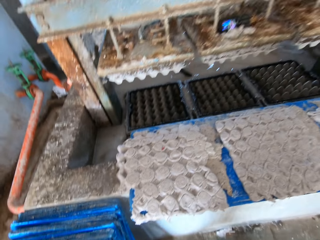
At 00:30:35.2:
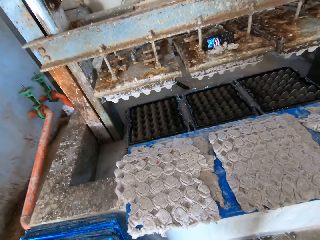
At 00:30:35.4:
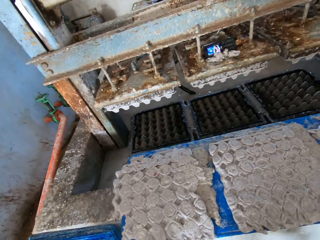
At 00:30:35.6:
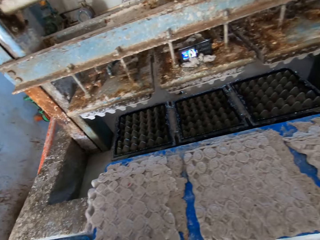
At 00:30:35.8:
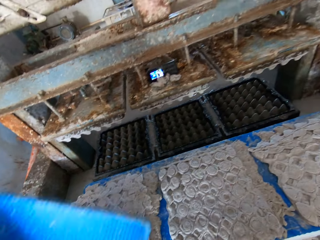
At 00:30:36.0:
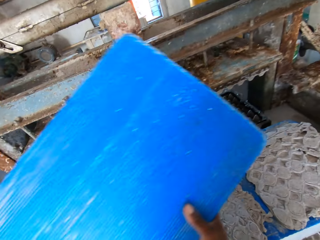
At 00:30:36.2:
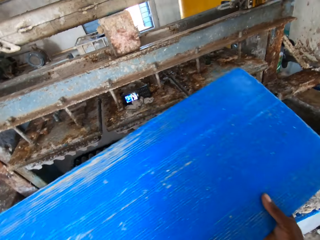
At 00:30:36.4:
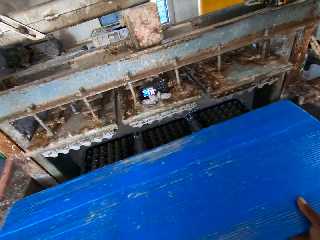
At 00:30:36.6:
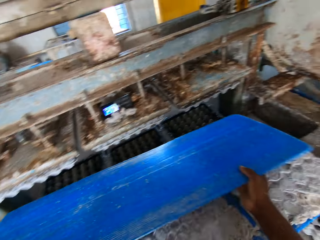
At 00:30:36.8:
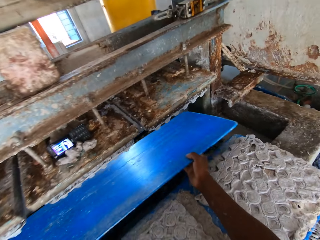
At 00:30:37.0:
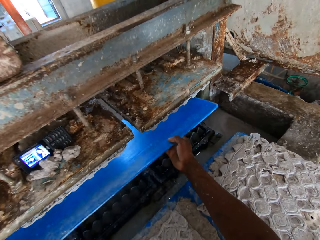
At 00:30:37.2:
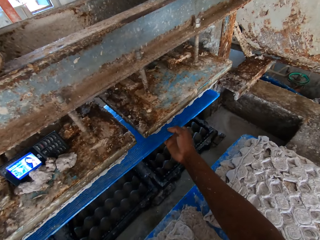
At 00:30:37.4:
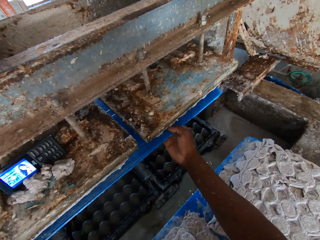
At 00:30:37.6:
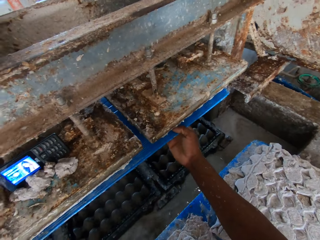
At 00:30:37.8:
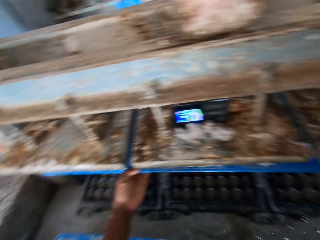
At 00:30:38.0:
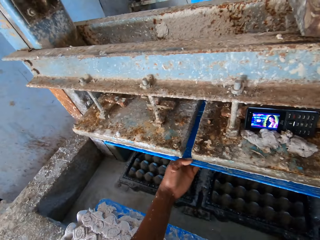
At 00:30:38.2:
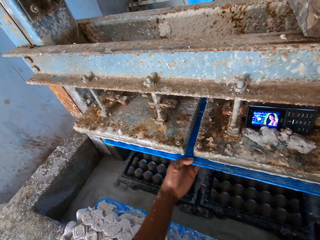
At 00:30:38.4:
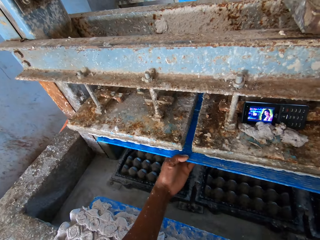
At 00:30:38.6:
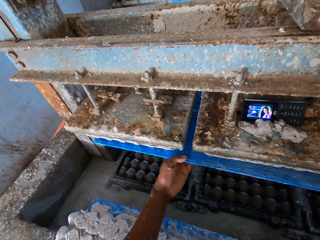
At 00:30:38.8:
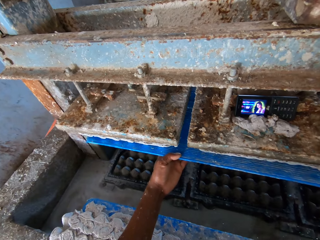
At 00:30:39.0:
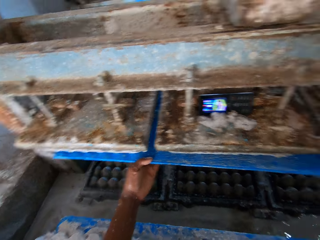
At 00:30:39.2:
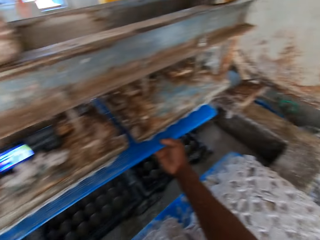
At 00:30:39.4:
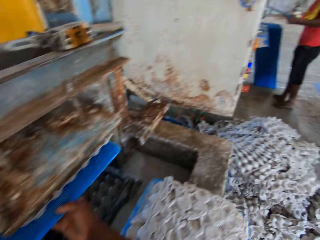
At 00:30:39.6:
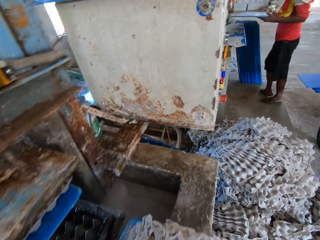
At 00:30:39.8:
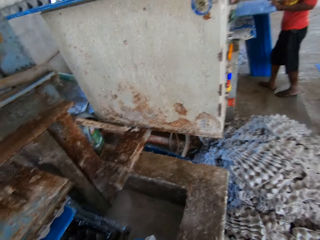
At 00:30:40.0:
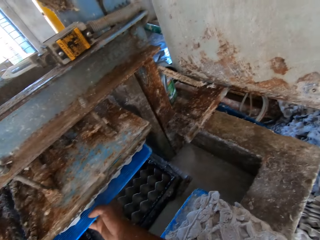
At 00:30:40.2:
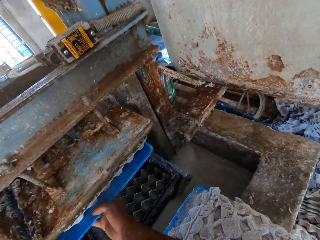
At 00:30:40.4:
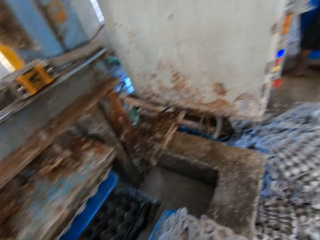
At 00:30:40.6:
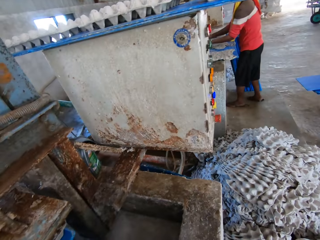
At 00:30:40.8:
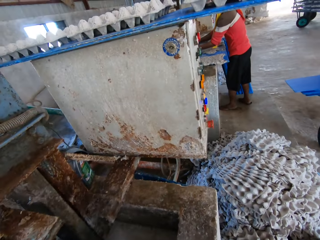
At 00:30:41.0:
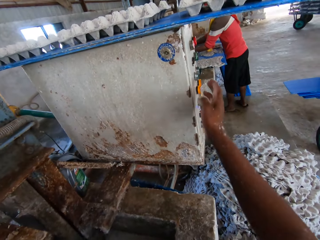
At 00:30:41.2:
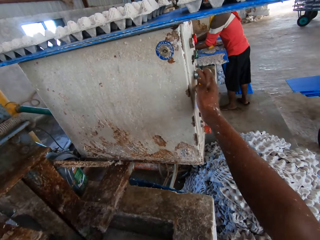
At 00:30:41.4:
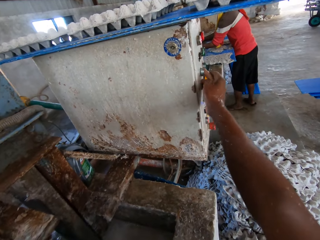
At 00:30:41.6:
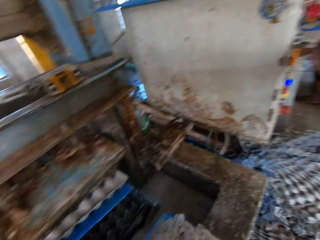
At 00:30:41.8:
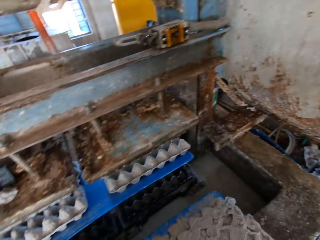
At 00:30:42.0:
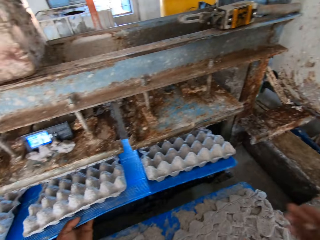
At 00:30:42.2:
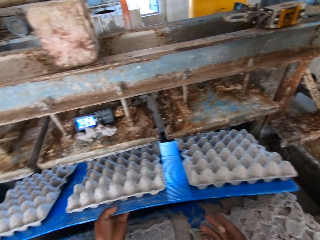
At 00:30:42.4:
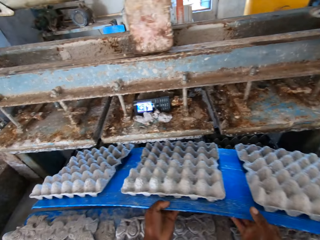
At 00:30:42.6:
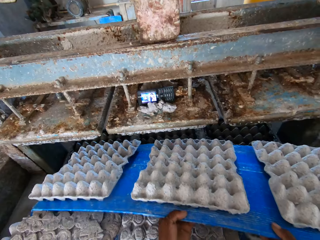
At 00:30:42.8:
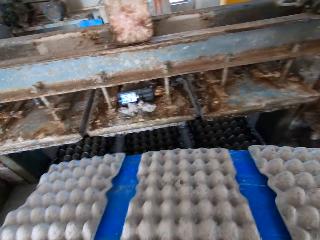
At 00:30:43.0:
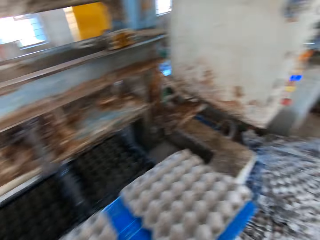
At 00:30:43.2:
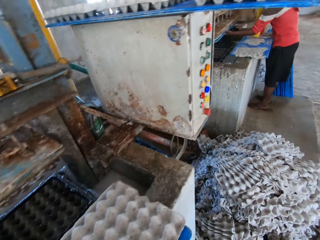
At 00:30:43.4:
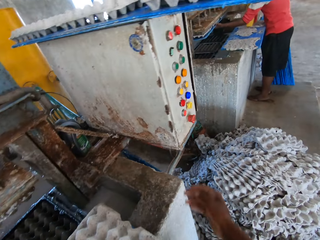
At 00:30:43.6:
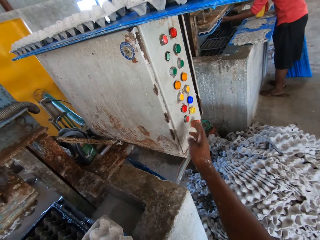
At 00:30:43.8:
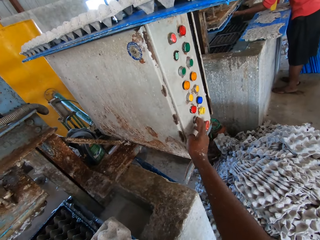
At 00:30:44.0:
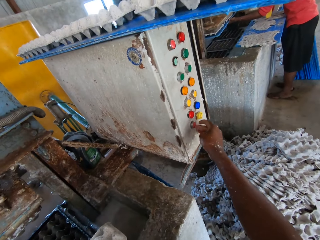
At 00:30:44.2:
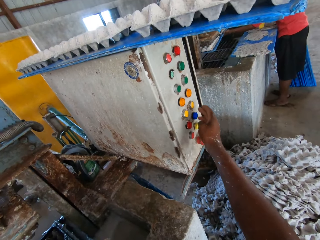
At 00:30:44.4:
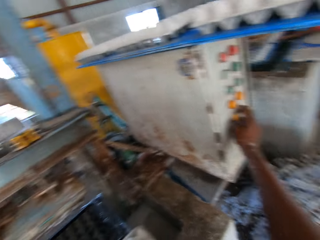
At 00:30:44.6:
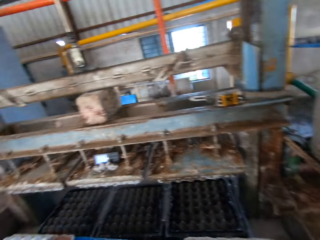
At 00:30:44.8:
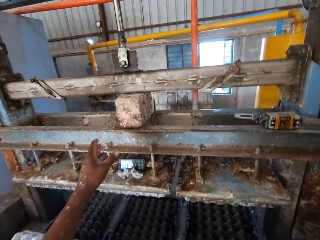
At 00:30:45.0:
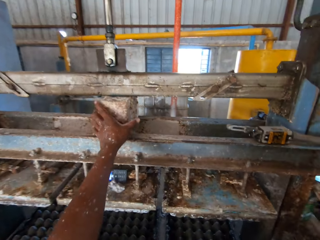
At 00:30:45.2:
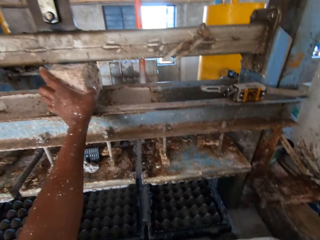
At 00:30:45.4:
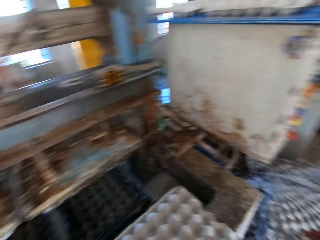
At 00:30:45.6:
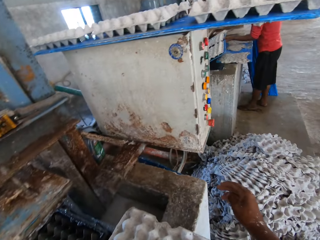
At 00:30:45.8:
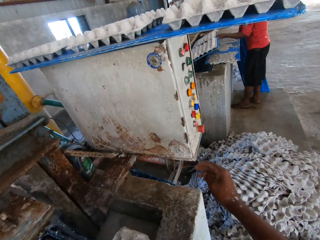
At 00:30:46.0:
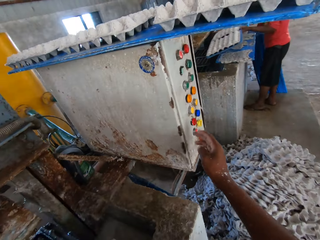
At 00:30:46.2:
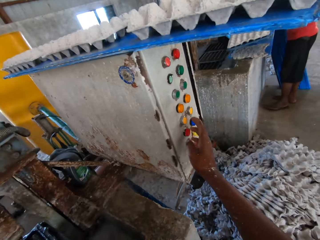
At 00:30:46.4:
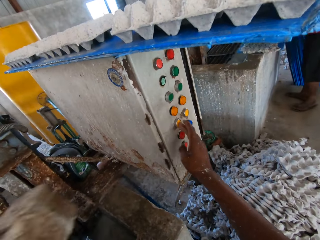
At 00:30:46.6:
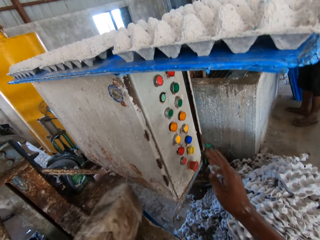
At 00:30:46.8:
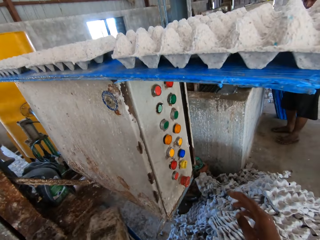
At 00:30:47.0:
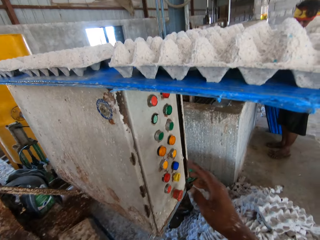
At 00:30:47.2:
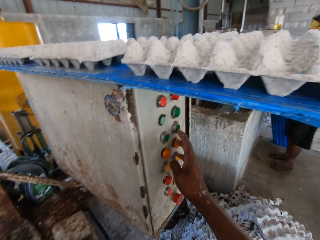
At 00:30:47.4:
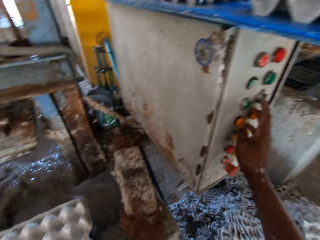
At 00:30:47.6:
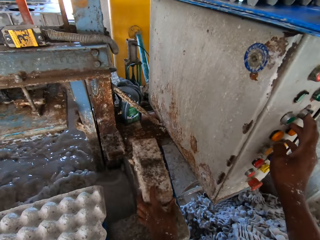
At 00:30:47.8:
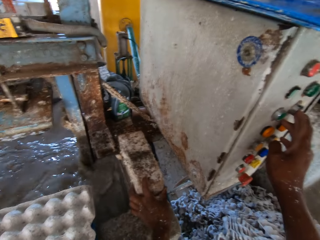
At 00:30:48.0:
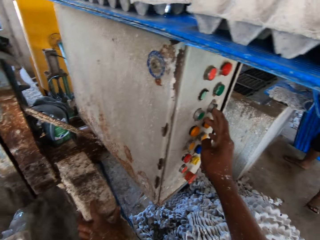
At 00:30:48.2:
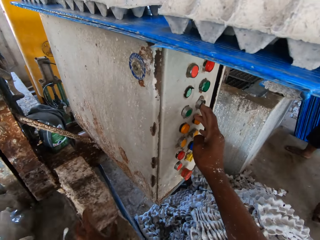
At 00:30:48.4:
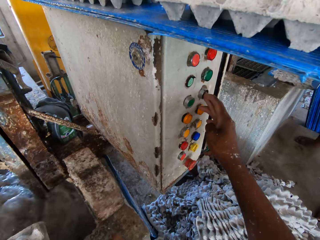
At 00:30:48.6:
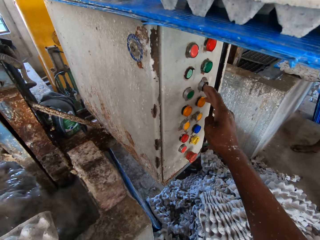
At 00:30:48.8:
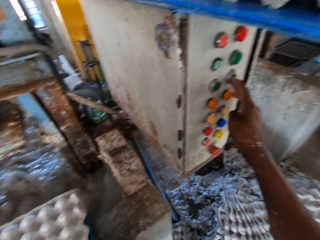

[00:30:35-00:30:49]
The camera wearer picks up a polypropylene plastic by the egg pulp machine with his hands. He inserts the polypropylene plastic in his hands in the egg pulp machine. He puts the egg crates on the machine on the tray. He operates the control panel of the egg pulp machine with his right hand. He takes egg cartons from the egg pulp machine with the polypropylene plastic in his left hand. He holds the polypropylene plastic with both hands. He places the polypropylene plastic in his hands on the wall of the egg pulp machine. He puts the block. He operates the control panel of the egg pulp machine with his right hand. He picks up the brick from the egg pulp machine with his right hand. He operates the control panel of the egg pulp machine with his right hand. He places the brick in his right hand on the wall of the egg pulp machine.

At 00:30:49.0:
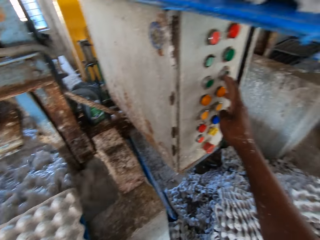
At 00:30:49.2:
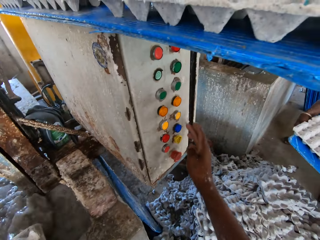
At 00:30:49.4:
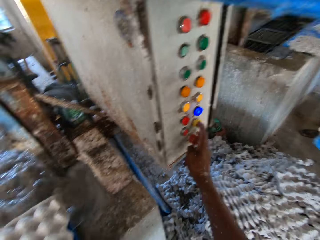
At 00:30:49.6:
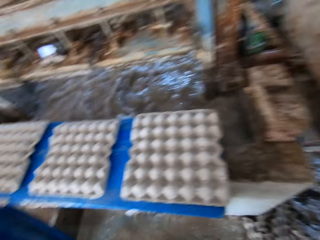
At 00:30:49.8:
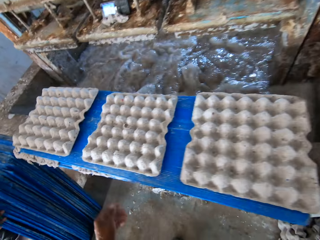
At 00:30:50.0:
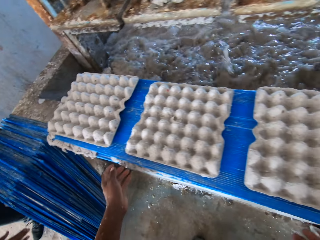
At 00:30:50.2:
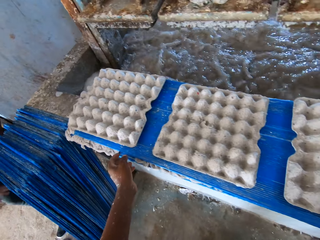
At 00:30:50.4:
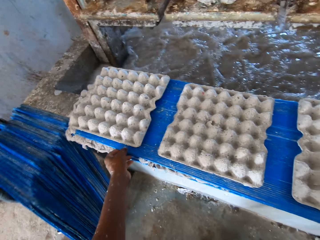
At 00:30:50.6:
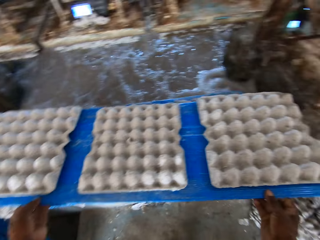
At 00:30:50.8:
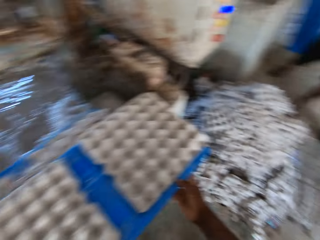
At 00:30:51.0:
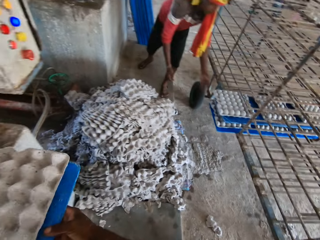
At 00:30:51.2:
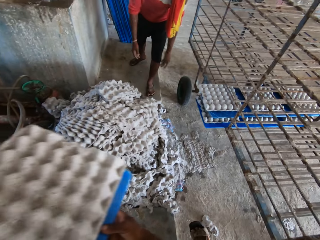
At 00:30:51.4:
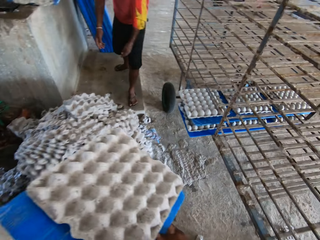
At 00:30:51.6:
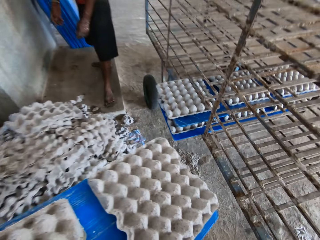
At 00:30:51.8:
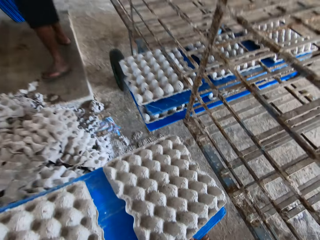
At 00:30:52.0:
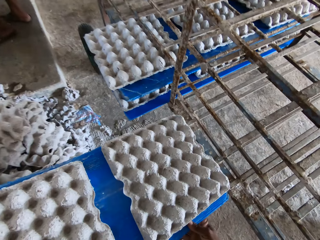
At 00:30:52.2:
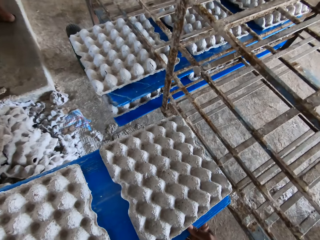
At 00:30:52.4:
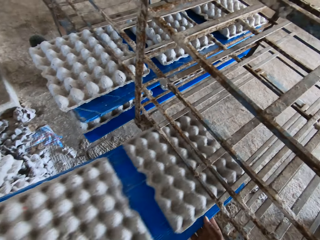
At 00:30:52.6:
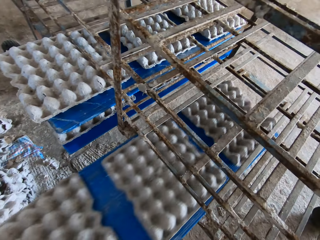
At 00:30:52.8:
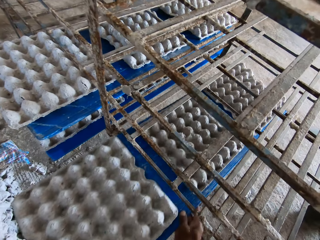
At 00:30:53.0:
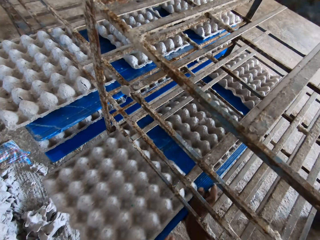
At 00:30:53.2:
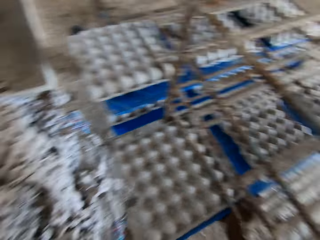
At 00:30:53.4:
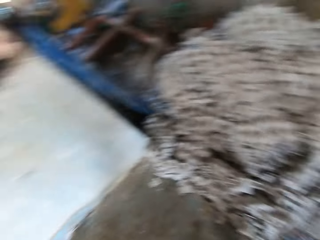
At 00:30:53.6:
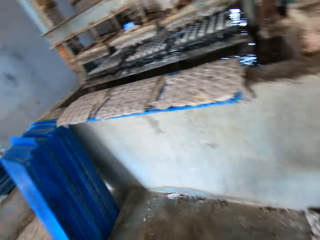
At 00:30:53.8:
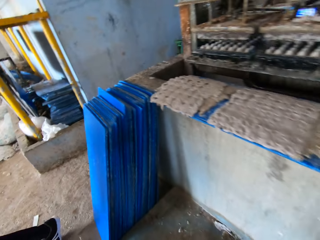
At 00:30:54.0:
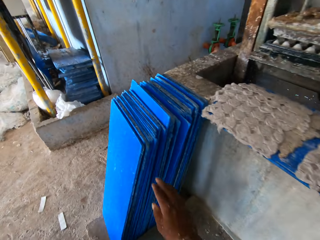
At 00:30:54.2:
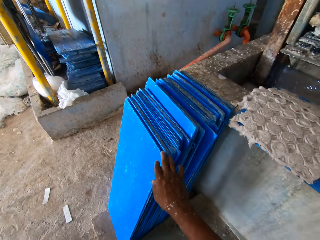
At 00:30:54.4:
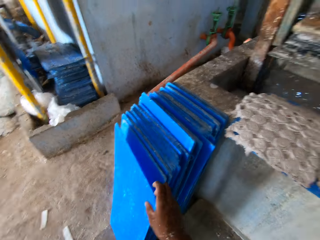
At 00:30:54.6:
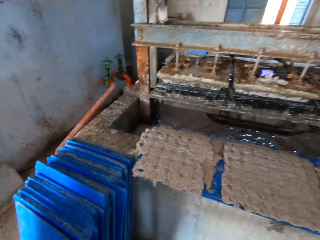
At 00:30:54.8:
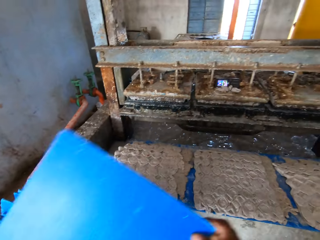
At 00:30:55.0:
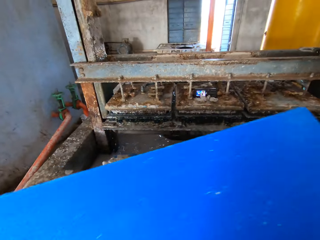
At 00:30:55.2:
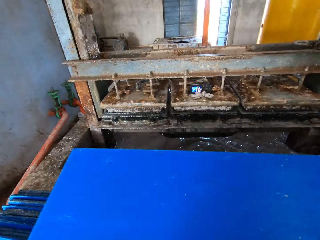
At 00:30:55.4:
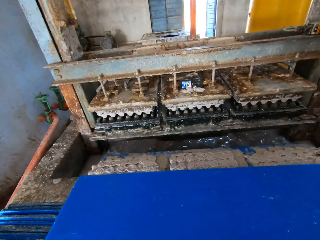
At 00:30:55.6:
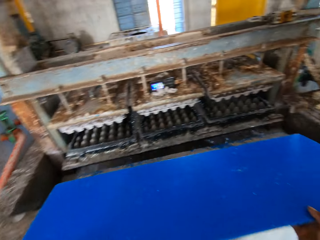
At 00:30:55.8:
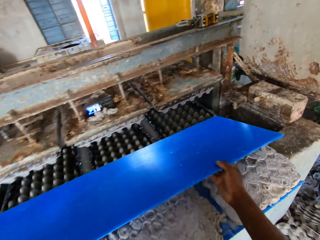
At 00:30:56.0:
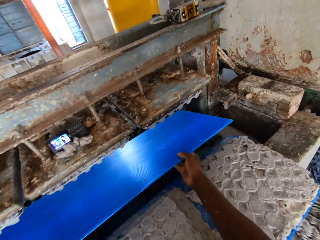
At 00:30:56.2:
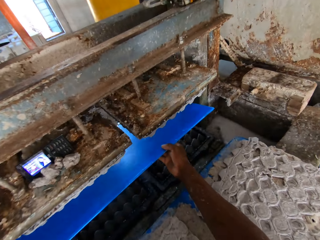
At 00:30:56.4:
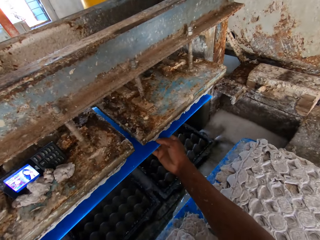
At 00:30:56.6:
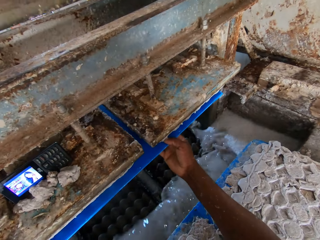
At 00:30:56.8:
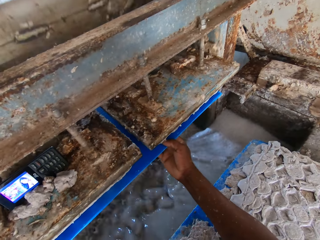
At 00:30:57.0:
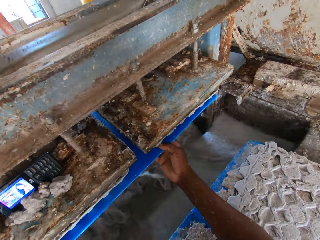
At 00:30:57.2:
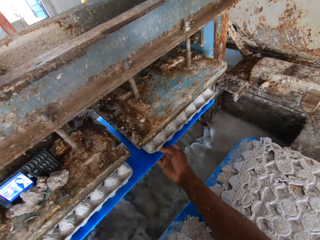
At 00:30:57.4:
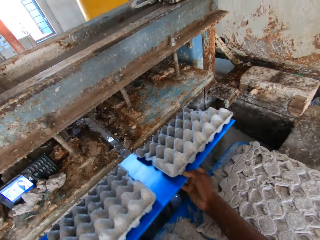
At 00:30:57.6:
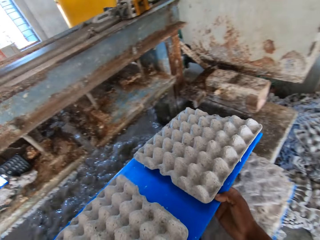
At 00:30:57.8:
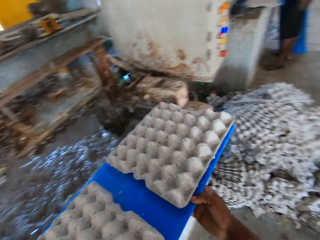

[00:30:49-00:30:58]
The camera wearer picks up the egg cartons on the polypropylene plastic or tray from the wall of the egg pulp machine with his hands. He stacks the egg cartons on the polypropylene plastic in both hands on the rack. He picks up a polypropylene plastic on the ground by the egg pulp machine with his right hand. He puts the egg crates on the machine on the tray. He takes egg cartons from the egg pulp machine with the polypropylene plastic in his hands.
